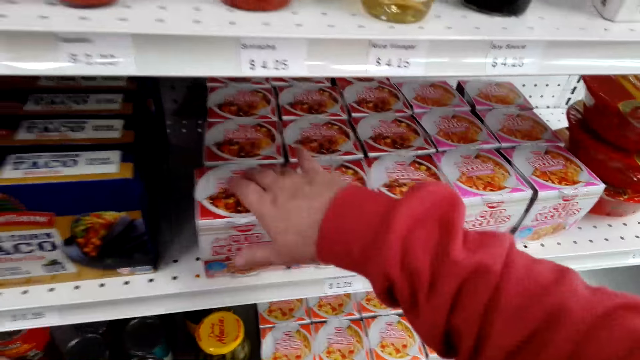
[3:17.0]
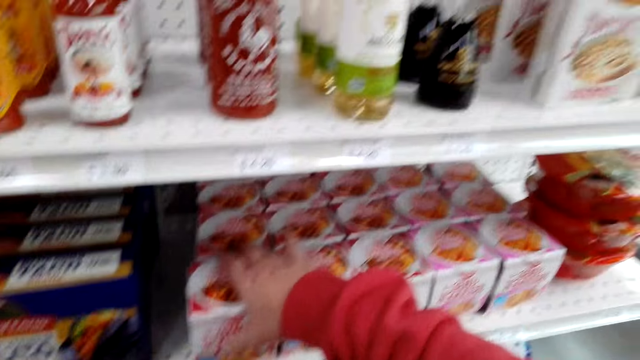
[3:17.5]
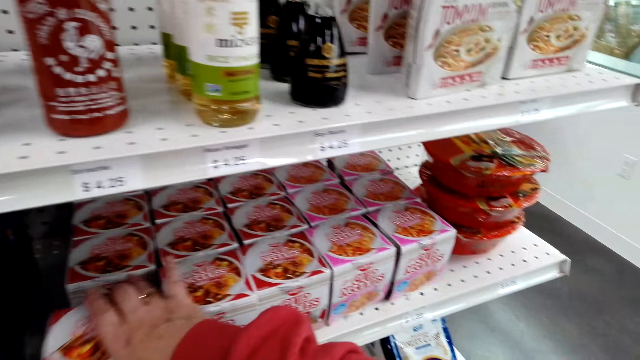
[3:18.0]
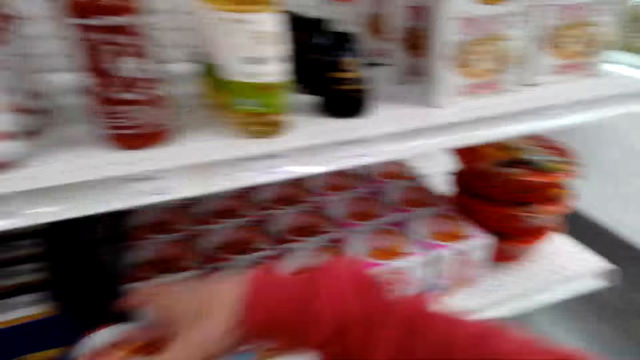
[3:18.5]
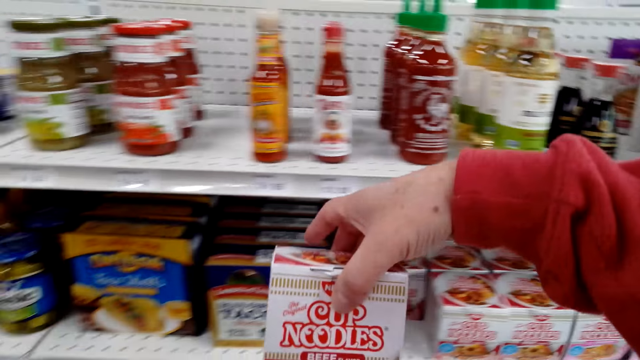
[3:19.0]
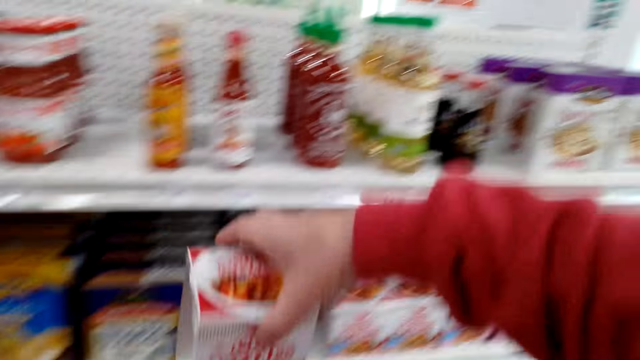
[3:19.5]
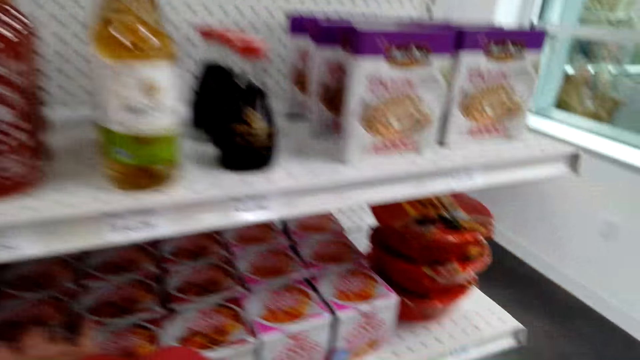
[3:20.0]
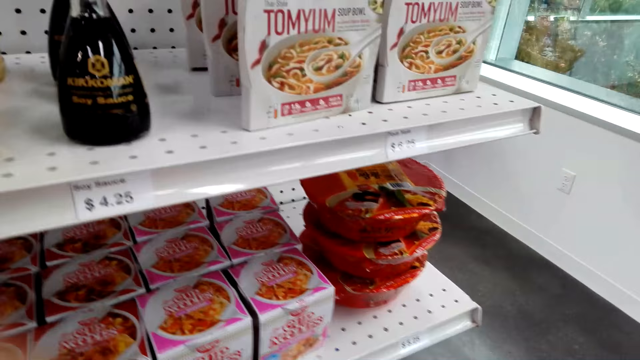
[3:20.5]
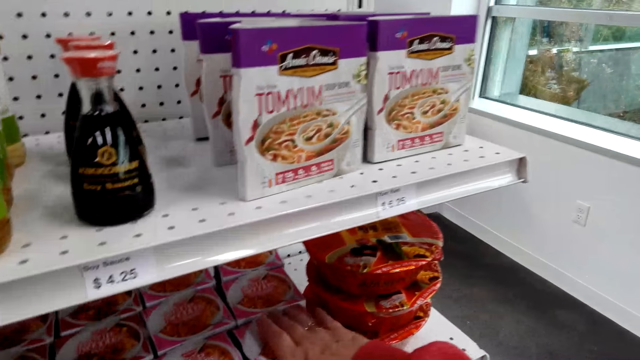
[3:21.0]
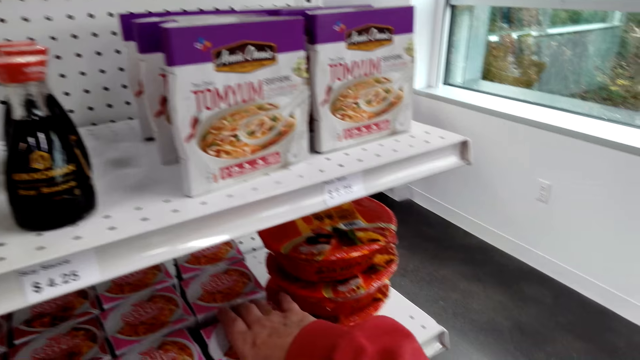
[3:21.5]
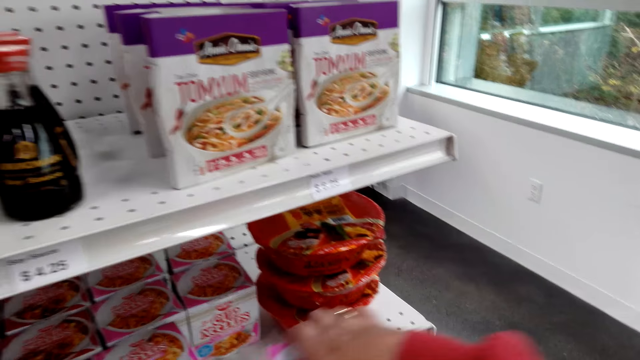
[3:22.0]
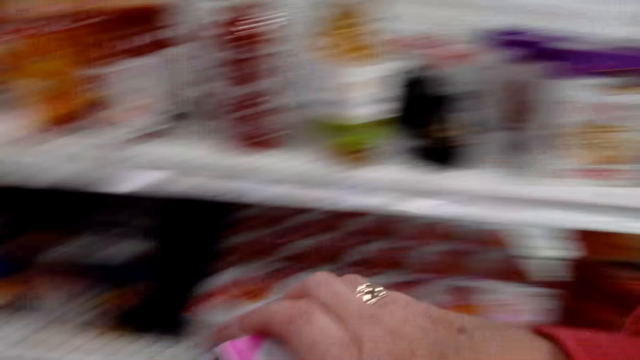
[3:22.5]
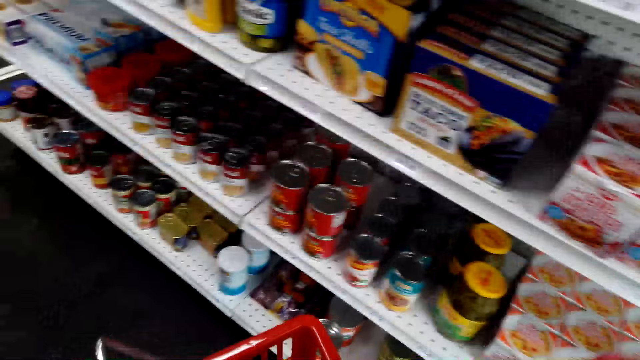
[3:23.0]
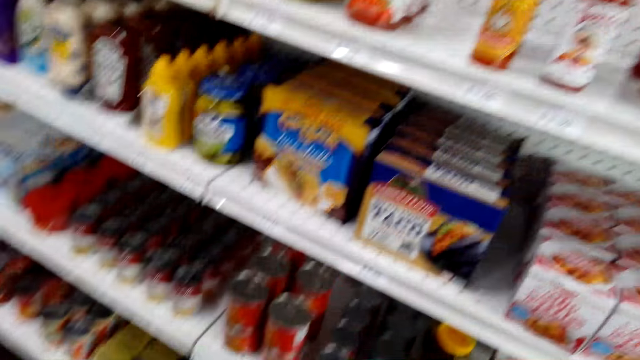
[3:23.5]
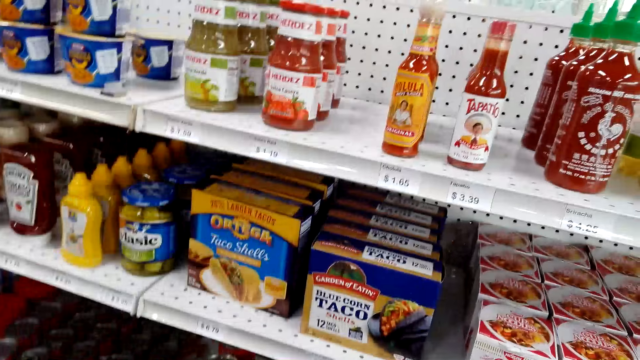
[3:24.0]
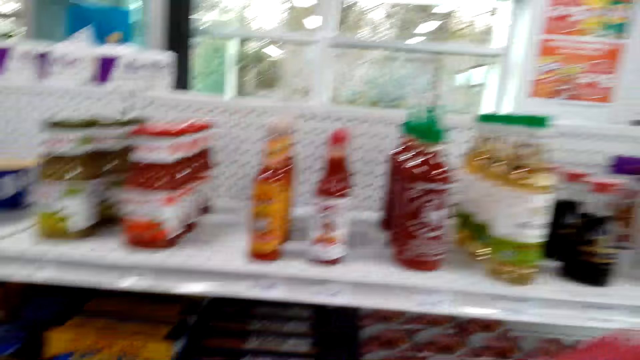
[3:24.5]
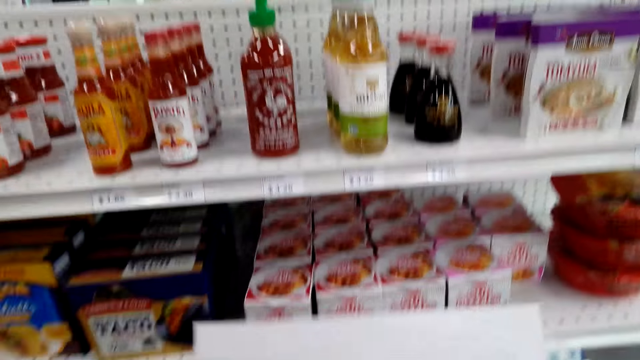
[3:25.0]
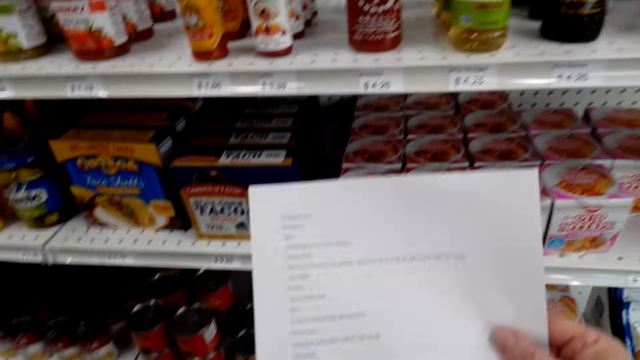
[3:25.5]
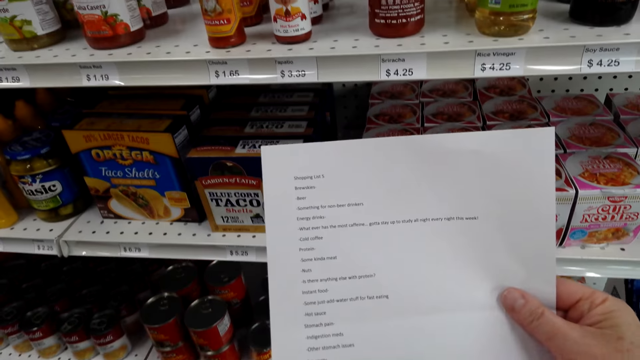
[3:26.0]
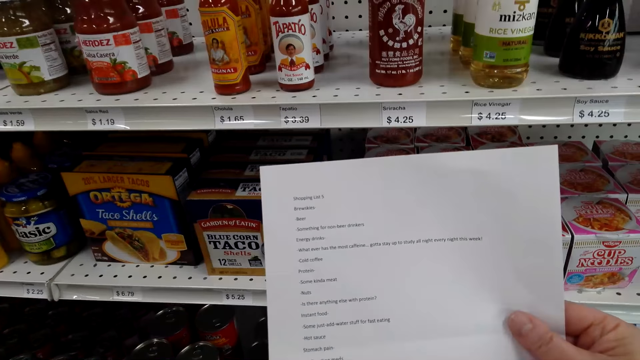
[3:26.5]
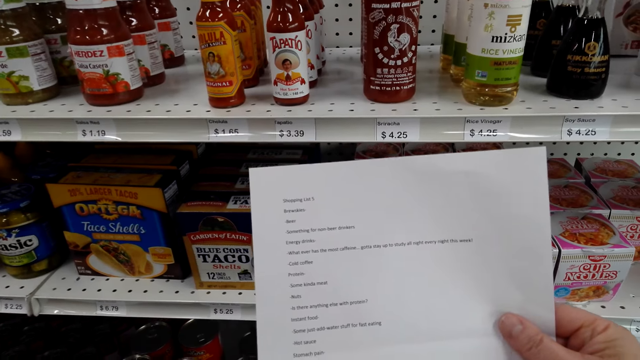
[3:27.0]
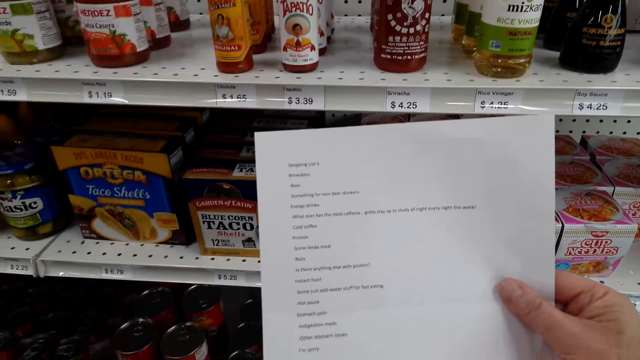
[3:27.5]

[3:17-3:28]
The camera wearer picks cup noodles from the shelf. They stare at the cup noodles, put the cup noodles in the shelf, pick the cup noodles, put the cup noodles in the shopping basket, pass the paper to the right hand, and read the paper.

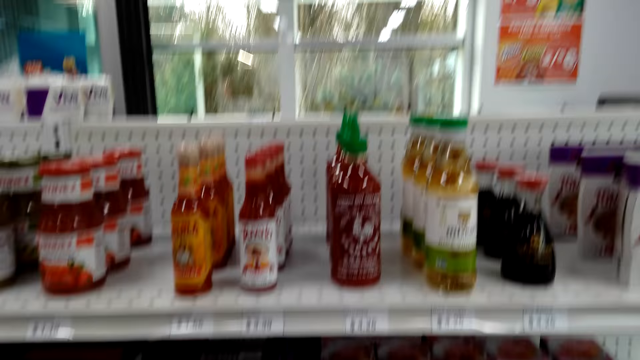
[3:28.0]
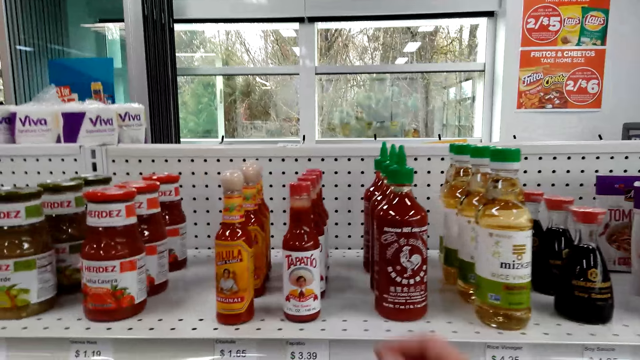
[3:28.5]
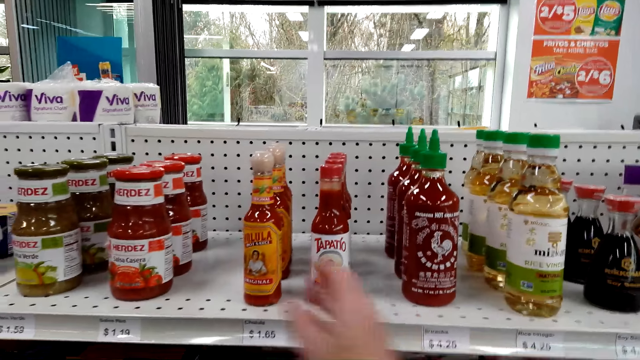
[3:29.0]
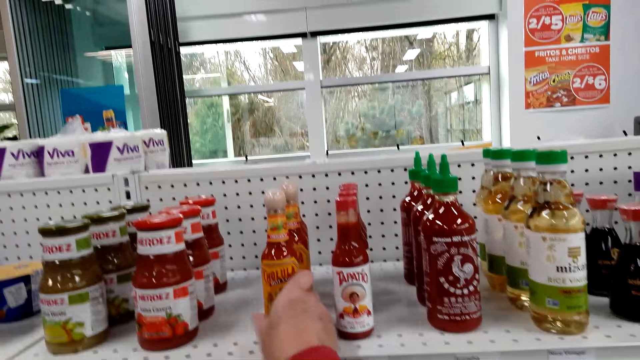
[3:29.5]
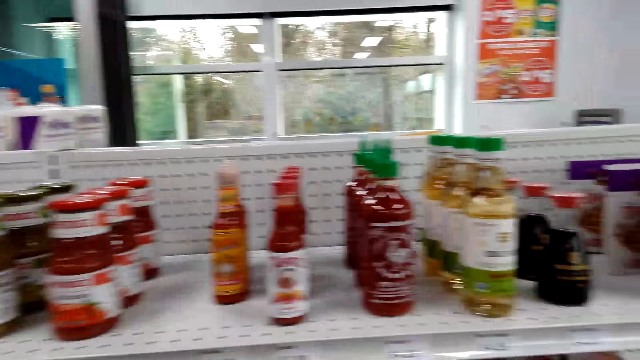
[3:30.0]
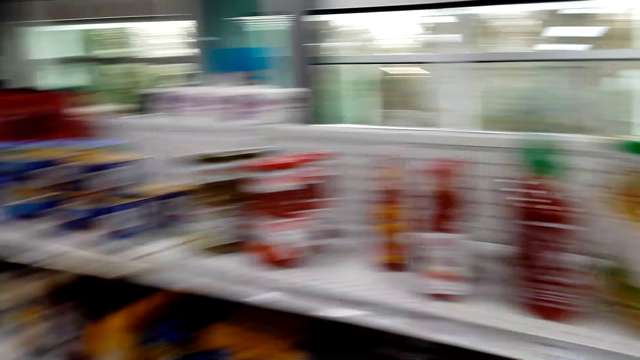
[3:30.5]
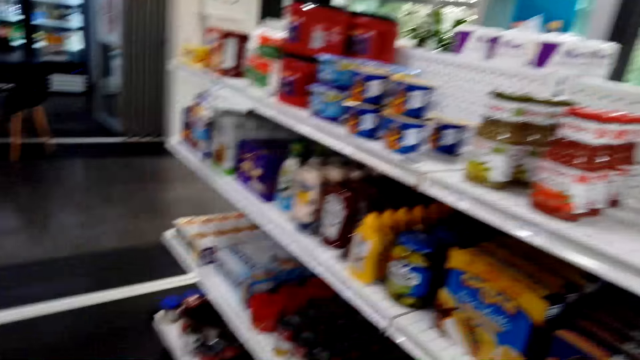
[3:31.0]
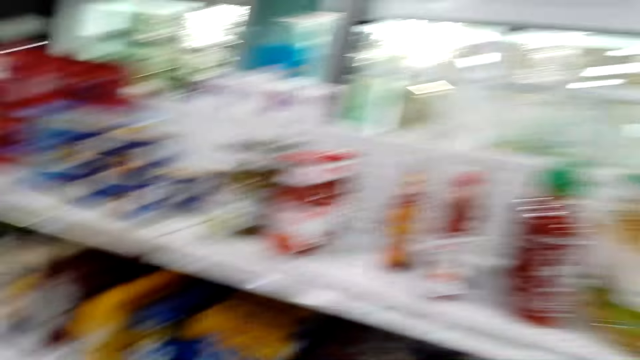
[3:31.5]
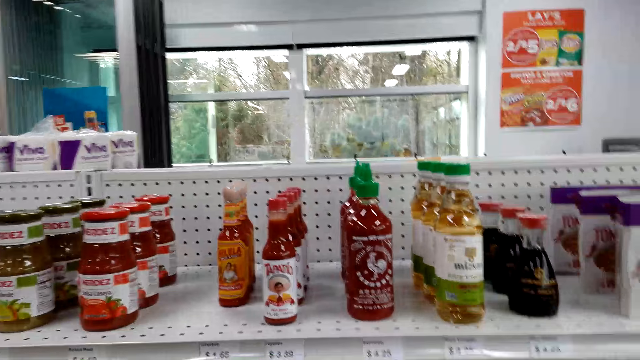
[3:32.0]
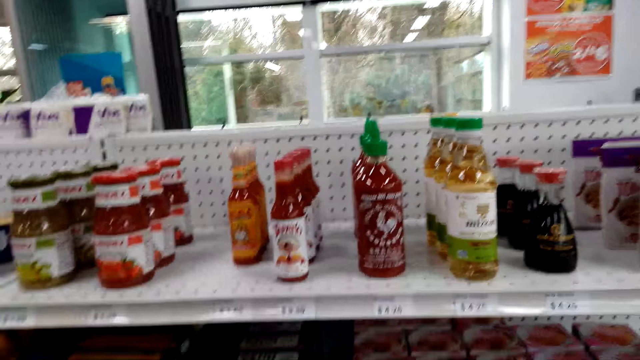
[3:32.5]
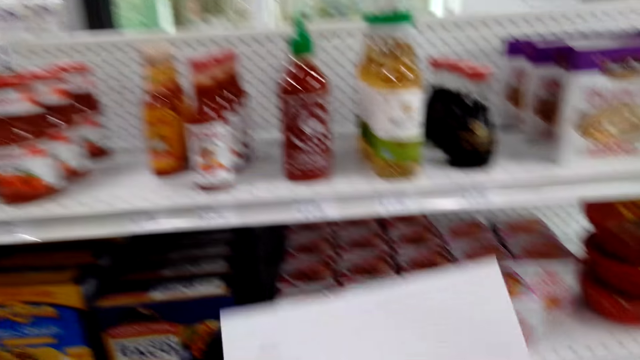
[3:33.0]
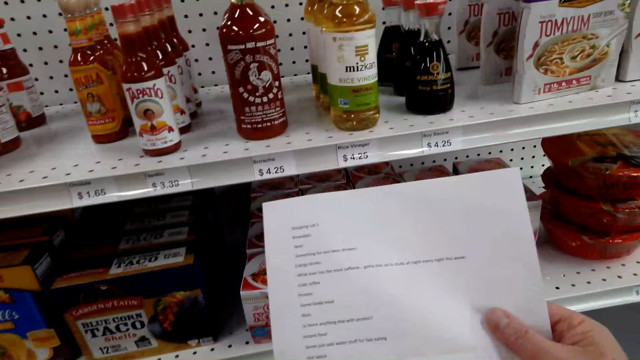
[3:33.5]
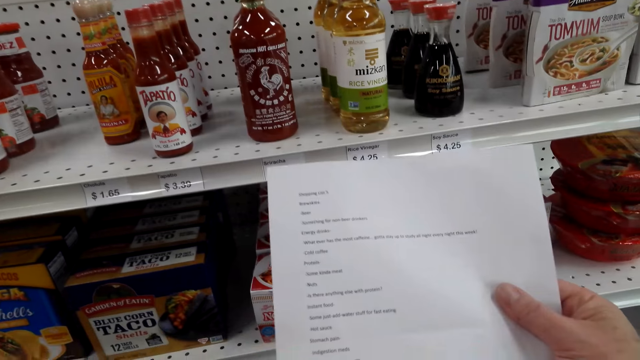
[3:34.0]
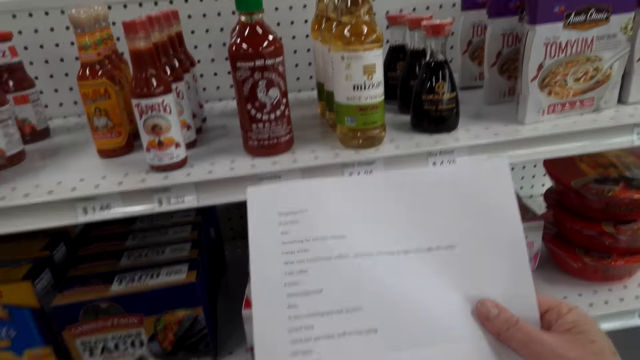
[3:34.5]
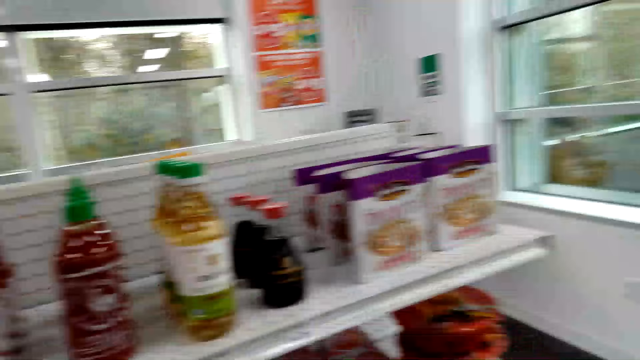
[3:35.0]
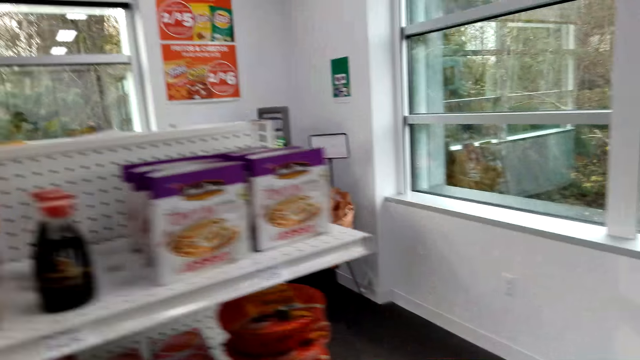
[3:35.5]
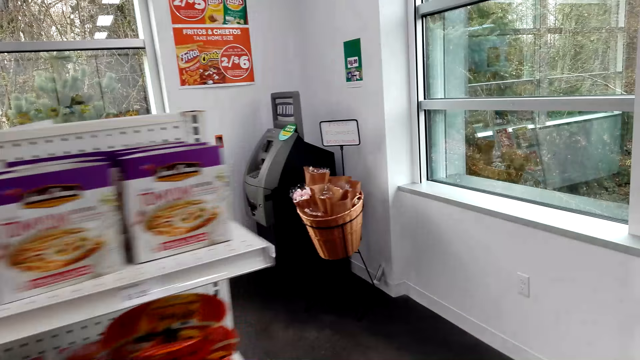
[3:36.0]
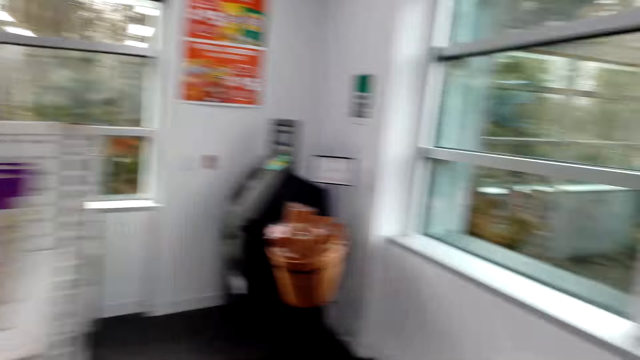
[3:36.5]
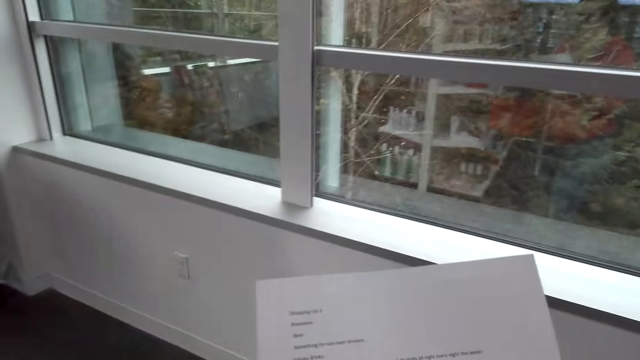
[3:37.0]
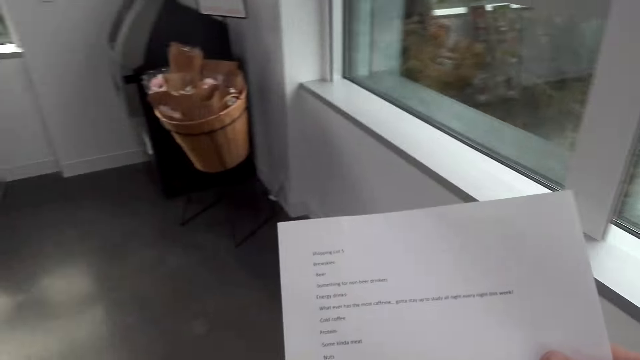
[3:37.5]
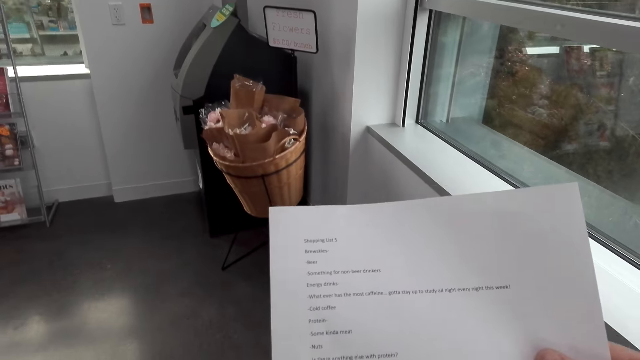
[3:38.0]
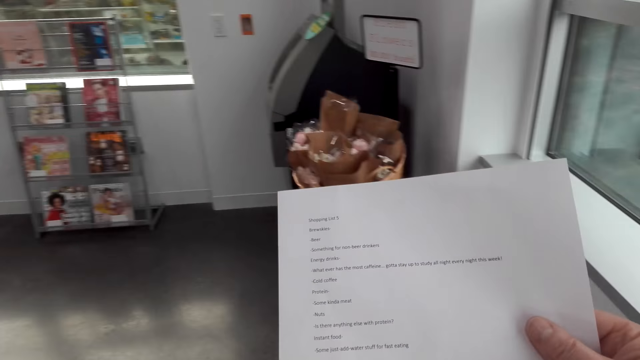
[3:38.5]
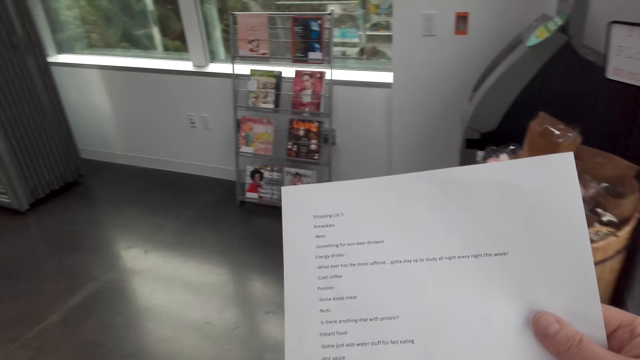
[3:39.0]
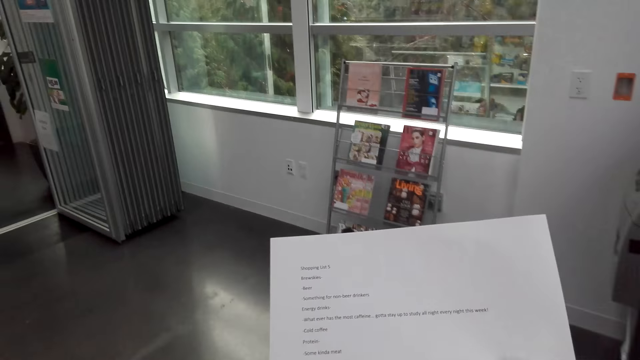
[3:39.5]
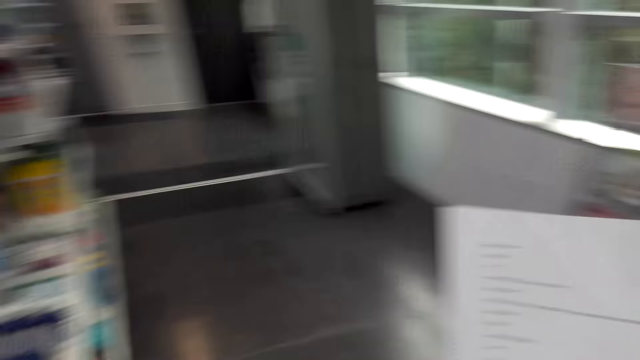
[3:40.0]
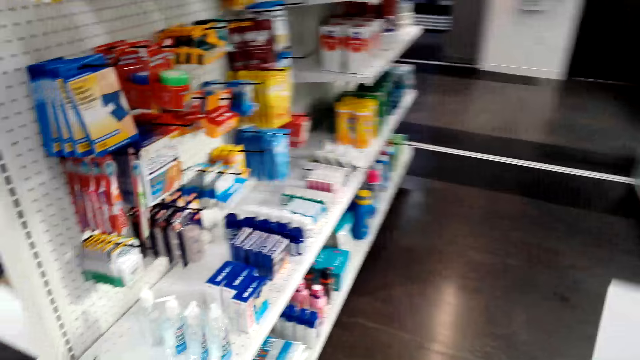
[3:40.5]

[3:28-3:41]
The camera wearer passes the paper to the left hand. They look at the shelf, pick hot sauce from the shelf, put the hot sauce in the shopping basket, pass the paper to the right hand, read the paper, walk in the supermarket, and look at the paper.
